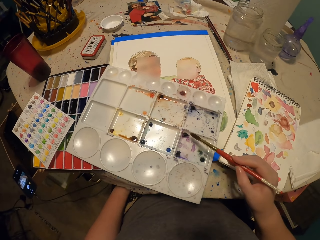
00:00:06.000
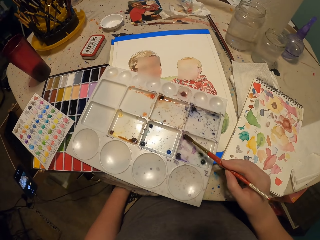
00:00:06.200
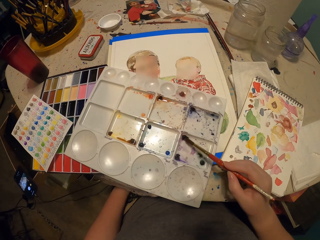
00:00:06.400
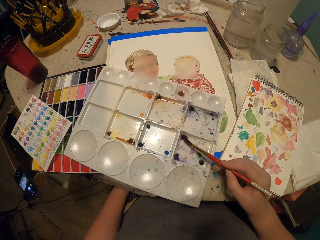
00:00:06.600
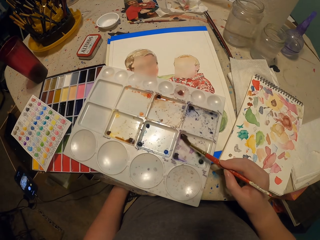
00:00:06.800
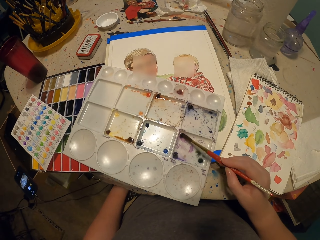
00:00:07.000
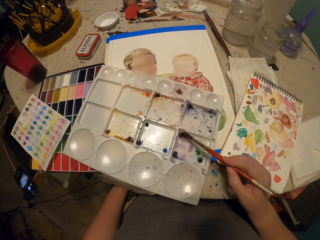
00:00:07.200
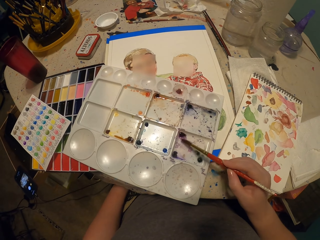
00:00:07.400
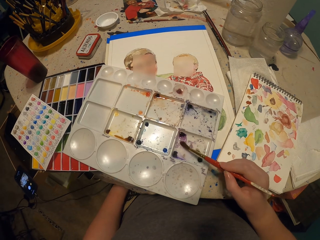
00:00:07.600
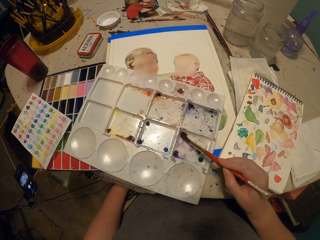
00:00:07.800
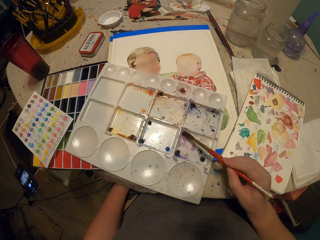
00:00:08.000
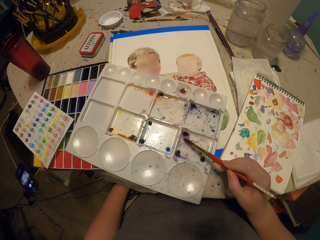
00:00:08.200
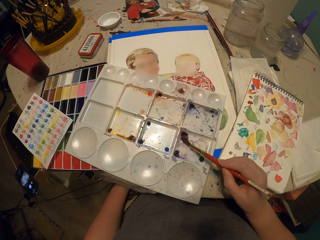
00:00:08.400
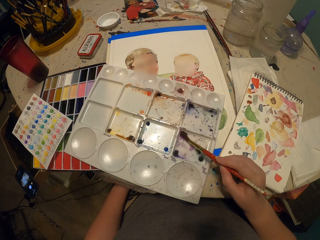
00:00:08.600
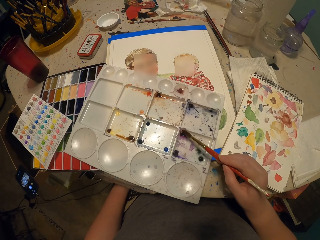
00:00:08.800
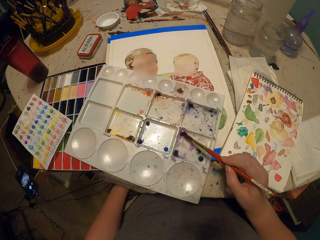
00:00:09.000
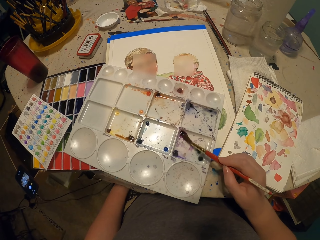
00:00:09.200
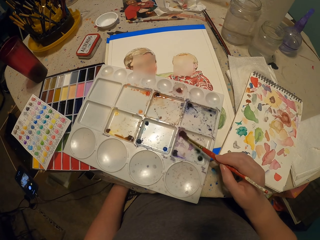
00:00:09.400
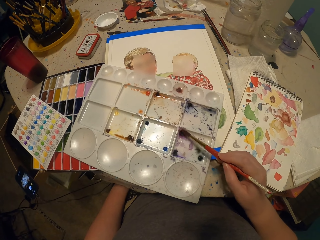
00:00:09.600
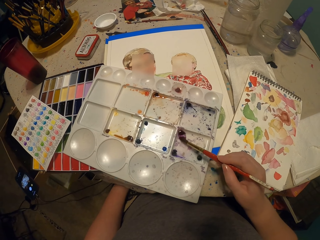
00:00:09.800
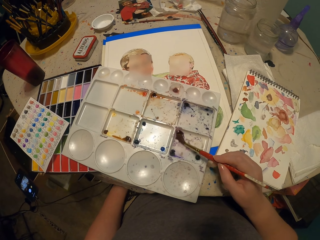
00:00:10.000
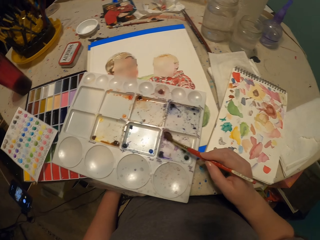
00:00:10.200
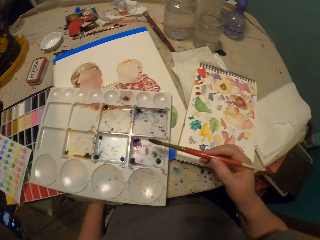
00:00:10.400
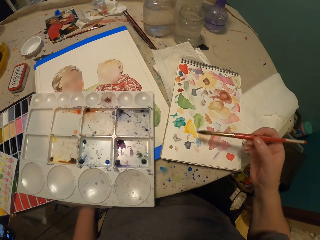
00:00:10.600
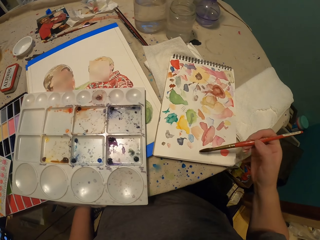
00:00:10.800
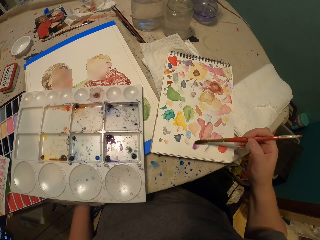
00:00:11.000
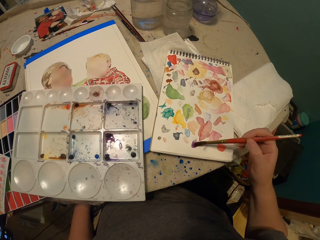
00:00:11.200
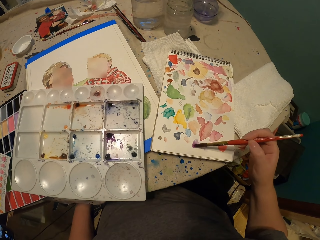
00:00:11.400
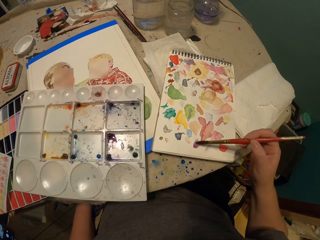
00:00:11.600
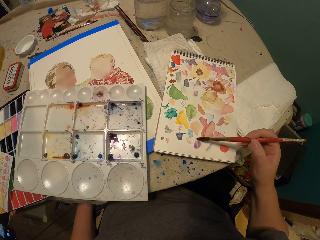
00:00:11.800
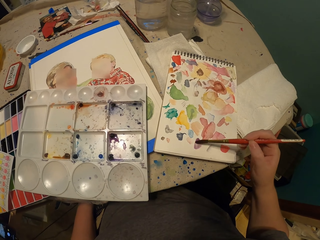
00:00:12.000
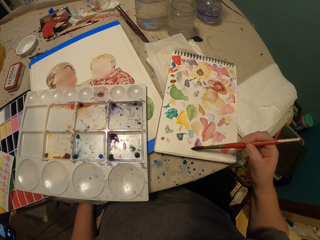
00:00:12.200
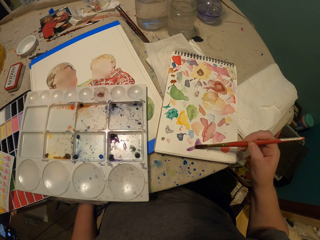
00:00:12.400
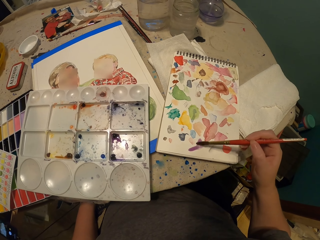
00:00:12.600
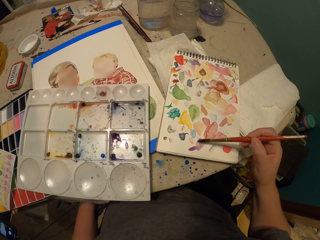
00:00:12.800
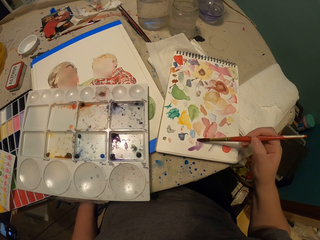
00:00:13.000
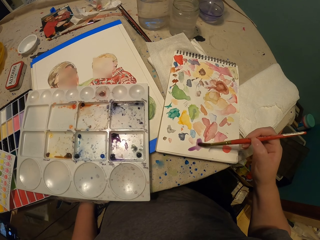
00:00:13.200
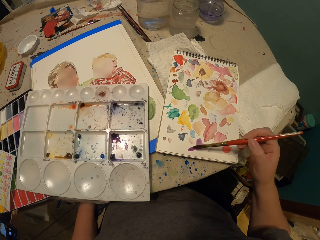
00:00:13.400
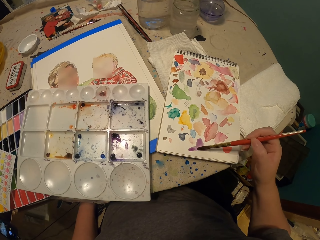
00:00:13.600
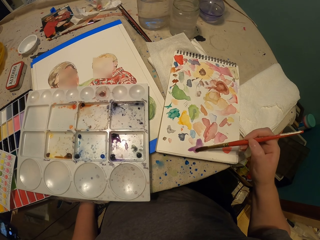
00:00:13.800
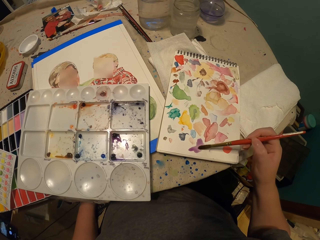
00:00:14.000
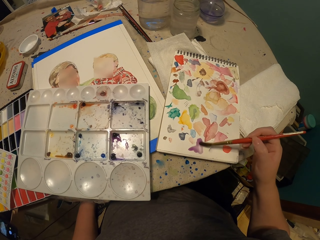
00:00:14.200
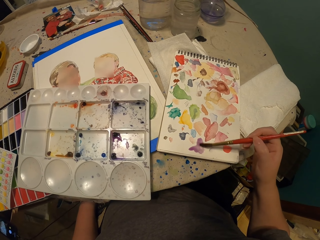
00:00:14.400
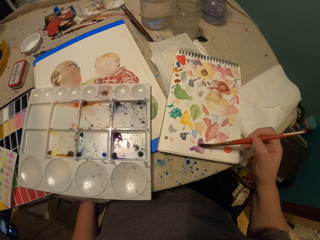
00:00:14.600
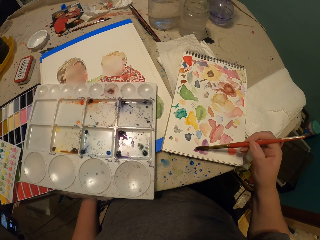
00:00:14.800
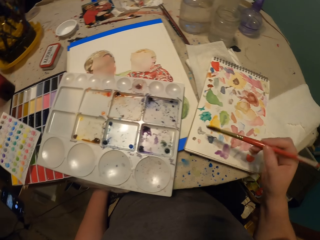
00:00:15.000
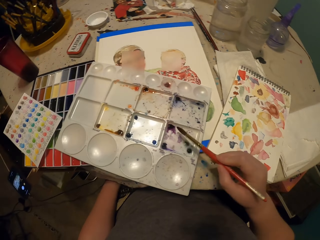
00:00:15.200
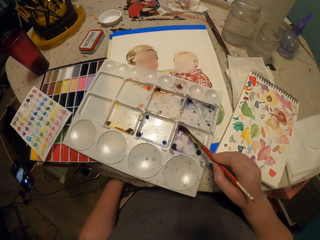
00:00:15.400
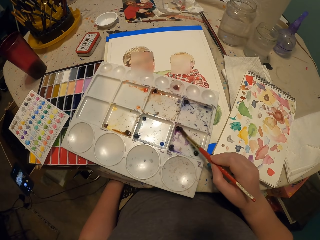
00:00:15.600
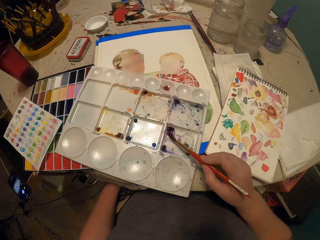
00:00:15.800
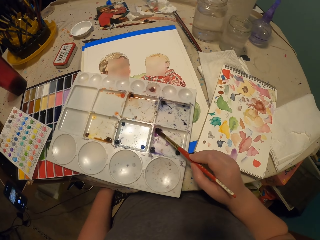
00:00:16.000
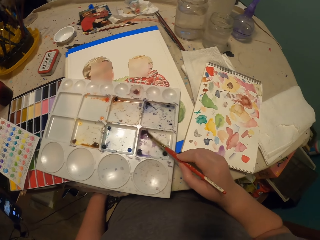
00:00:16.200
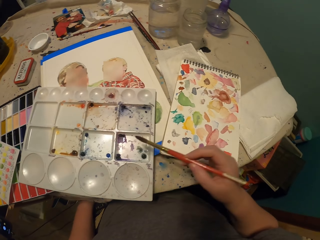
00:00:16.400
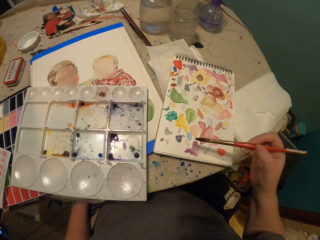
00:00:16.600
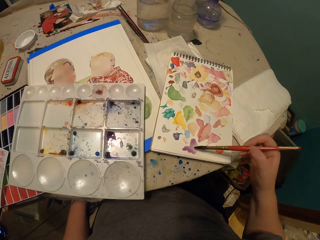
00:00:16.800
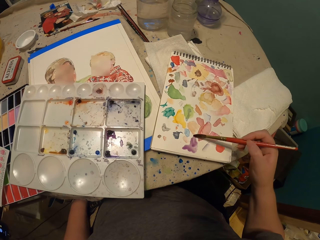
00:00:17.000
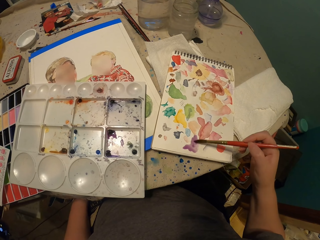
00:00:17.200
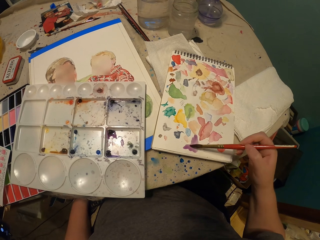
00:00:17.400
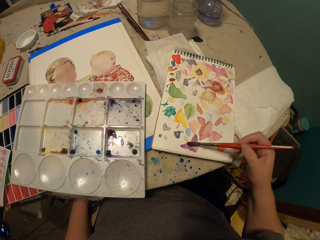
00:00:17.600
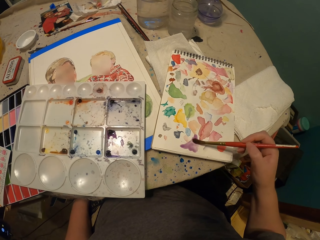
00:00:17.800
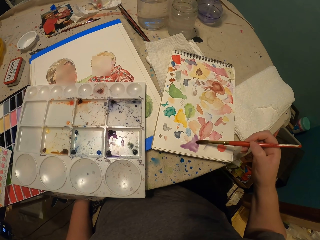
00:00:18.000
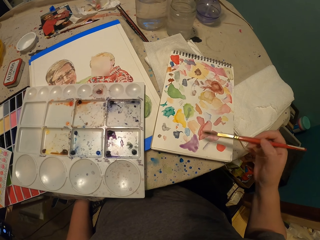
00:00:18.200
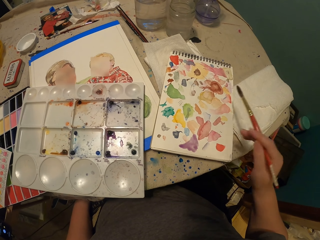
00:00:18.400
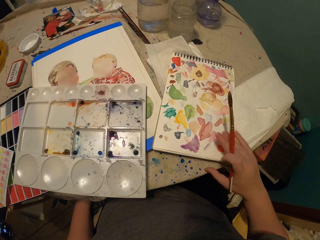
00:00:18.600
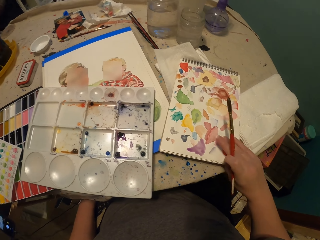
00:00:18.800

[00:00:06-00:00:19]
The camera wearer rubs the brush on the paint. They take paint in the palette with the paint brush. They paint a book. They taste paint on the book. They rub the brush on the paint. They take paint in the palette with the paint brush. They paint the book.

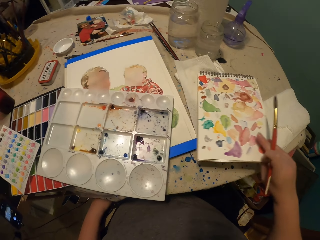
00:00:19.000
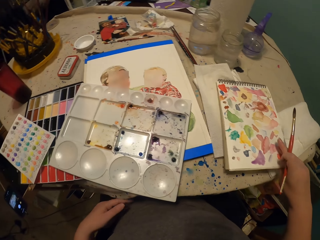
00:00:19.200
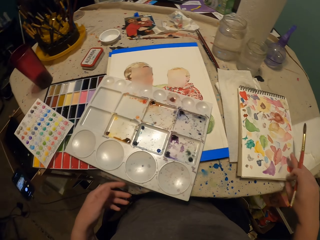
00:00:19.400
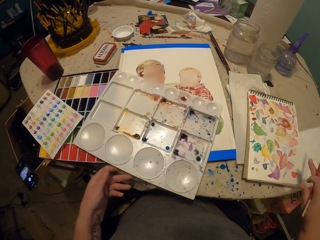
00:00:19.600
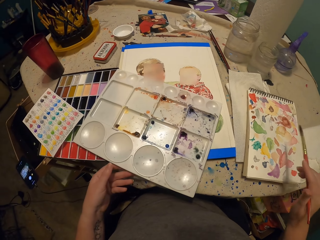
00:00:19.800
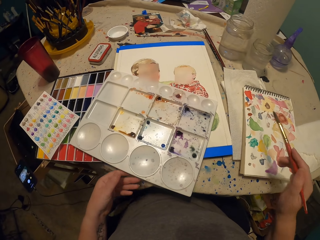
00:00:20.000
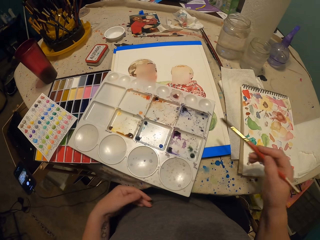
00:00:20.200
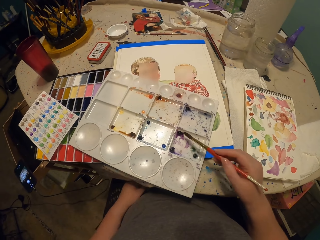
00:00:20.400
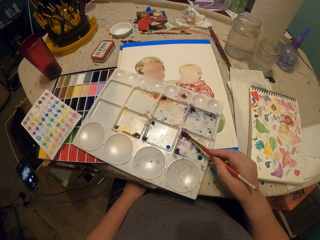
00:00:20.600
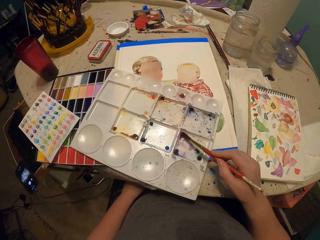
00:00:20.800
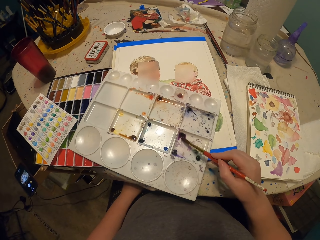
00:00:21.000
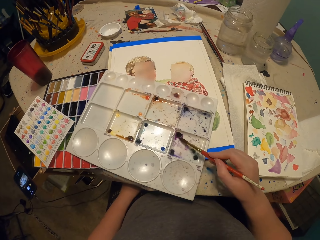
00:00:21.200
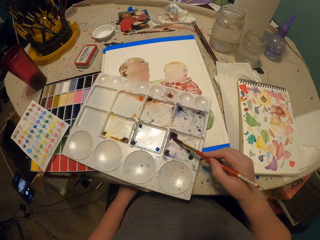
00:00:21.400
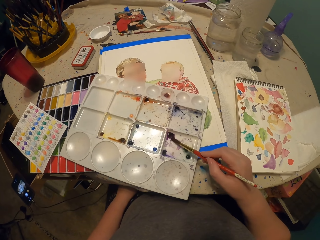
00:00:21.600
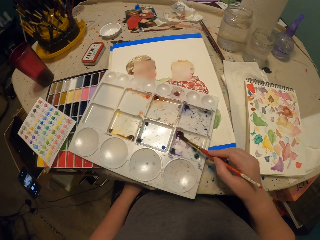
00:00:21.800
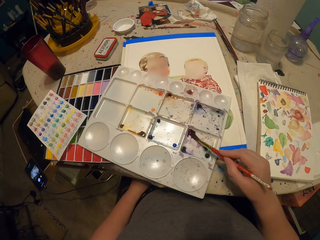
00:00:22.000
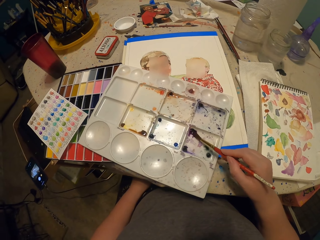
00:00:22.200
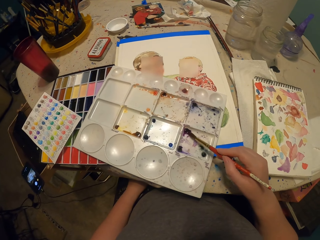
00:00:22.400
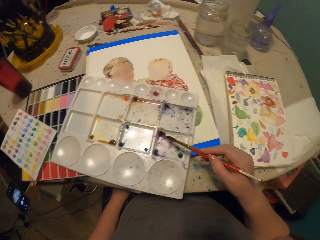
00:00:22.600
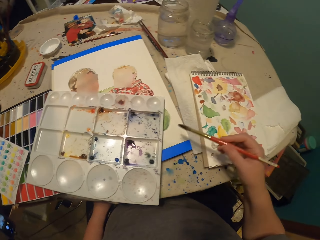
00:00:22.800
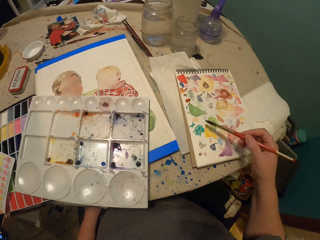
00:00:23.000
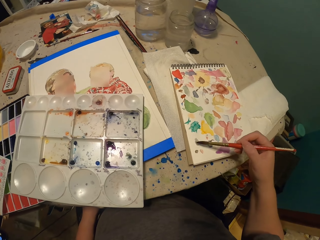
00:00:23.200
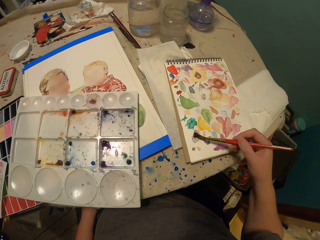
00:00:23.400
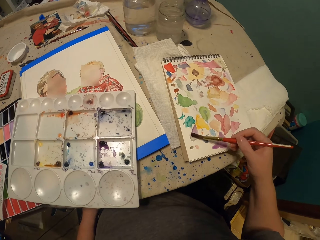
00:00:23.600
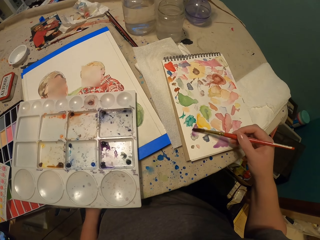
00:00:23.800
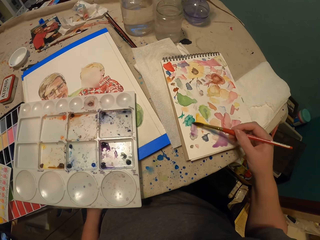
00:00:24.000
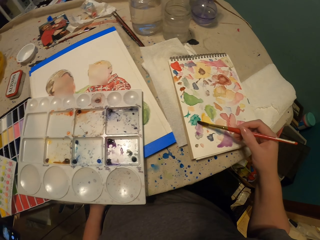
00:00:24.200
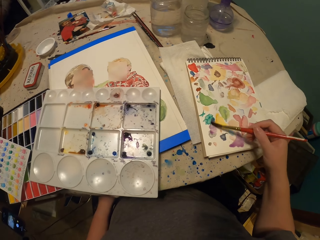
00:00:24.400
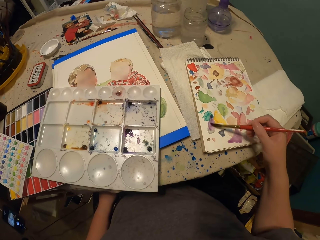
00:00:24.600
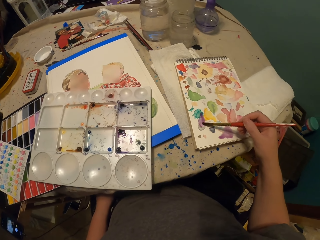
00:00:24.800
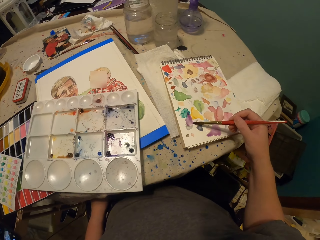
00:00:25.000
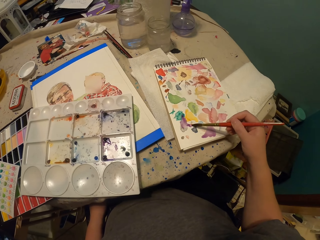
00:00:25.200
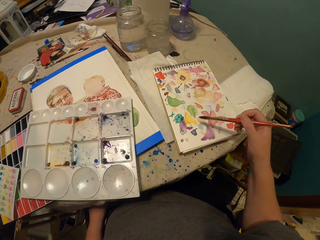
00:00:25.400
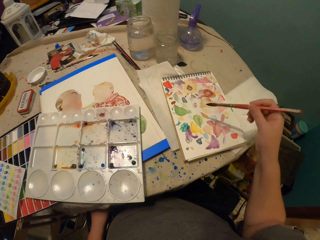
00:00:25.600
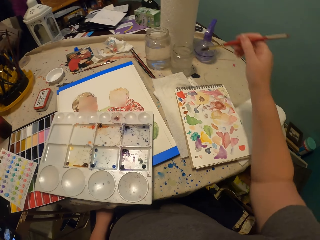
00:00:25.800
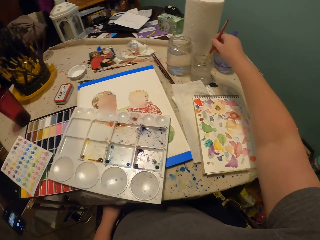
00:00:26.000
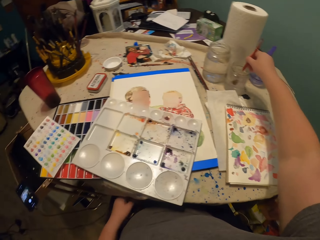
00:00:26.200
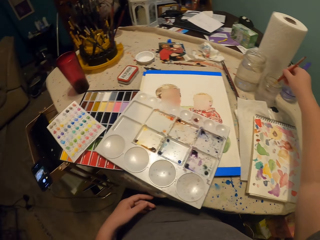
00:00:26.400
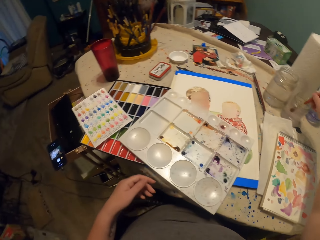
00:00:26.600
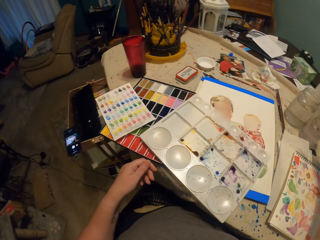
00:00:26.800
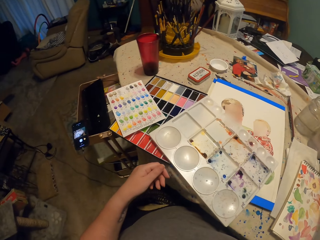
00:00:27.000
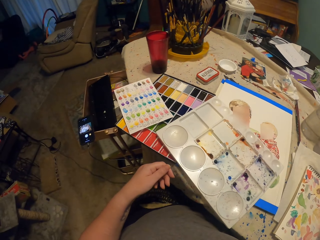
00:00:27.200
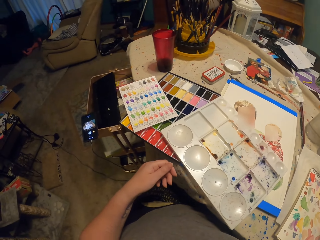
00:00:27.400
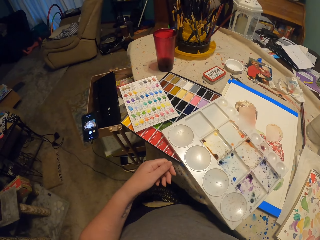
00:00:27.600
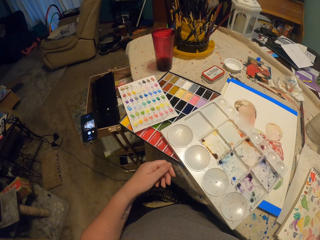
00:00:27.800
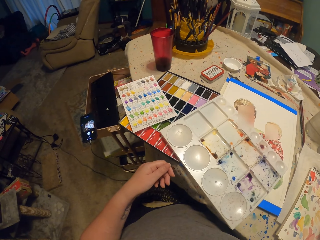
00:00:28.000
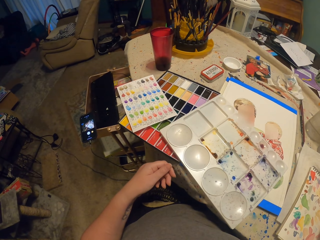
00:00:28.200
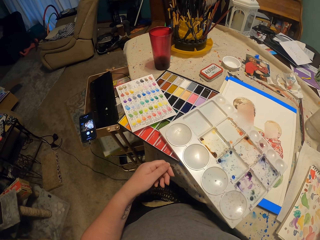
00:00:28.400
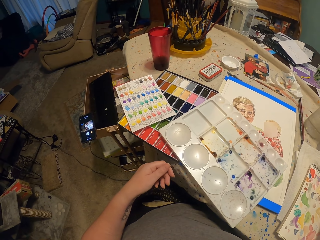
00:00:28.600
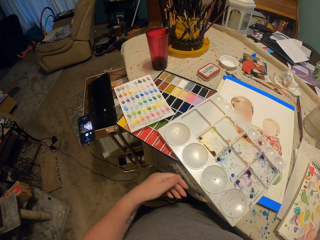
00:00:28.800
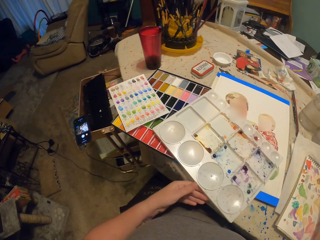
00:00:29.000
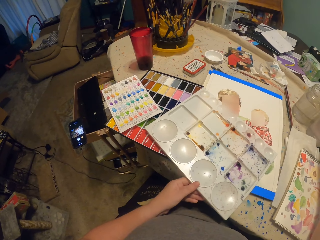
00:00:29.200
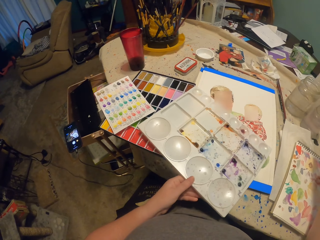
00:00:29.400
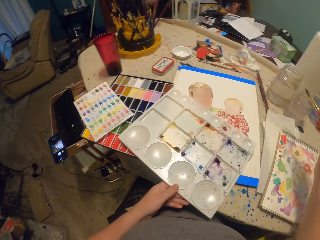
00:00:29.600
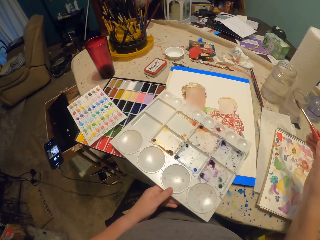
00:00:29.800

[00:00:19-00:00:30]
The camera wearer moves the book on the table. They rub the brush on the paint. They paint the book. They taste paint on the book. They dip the paint brush in the water container. They look at a color paper.
